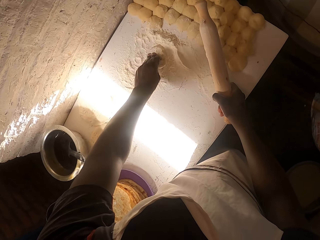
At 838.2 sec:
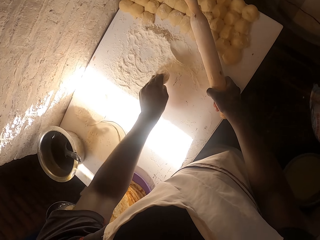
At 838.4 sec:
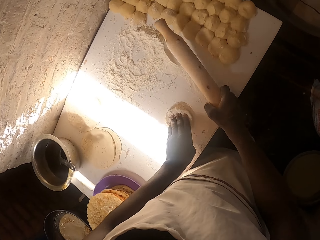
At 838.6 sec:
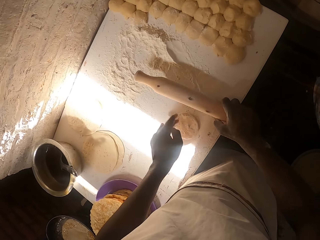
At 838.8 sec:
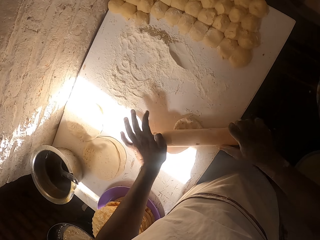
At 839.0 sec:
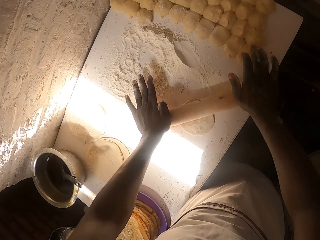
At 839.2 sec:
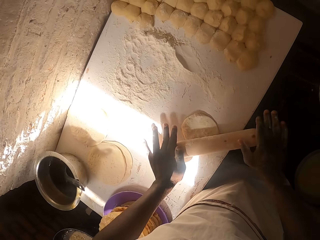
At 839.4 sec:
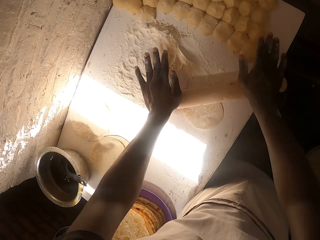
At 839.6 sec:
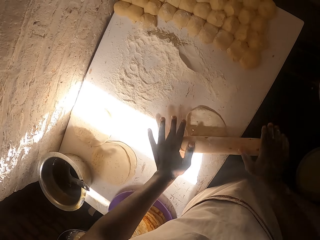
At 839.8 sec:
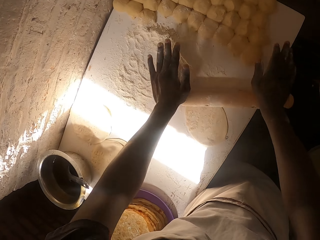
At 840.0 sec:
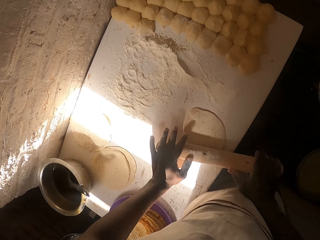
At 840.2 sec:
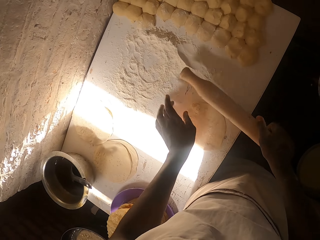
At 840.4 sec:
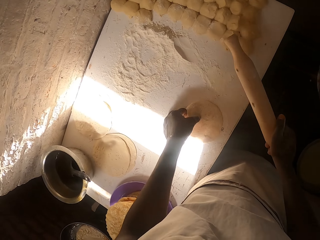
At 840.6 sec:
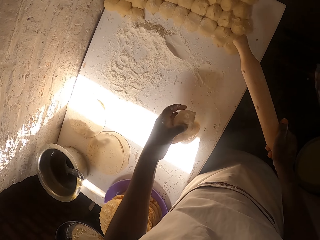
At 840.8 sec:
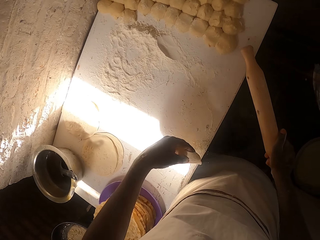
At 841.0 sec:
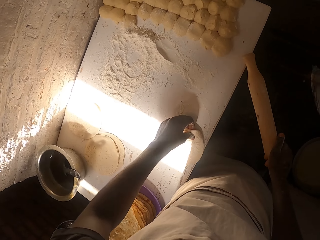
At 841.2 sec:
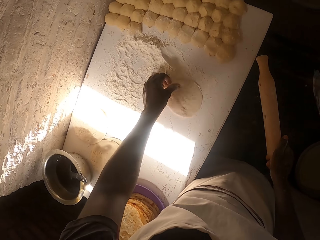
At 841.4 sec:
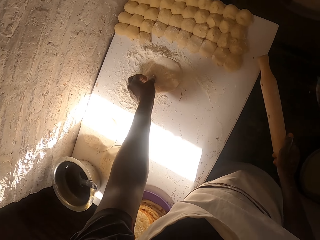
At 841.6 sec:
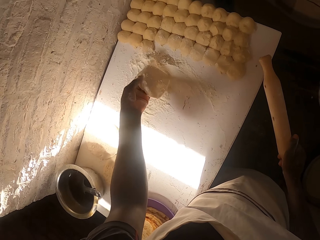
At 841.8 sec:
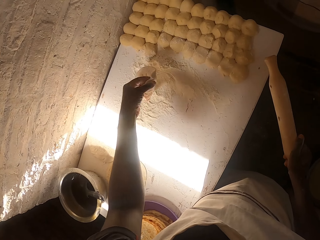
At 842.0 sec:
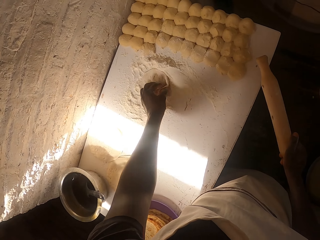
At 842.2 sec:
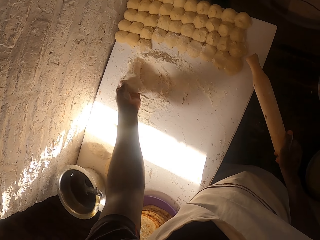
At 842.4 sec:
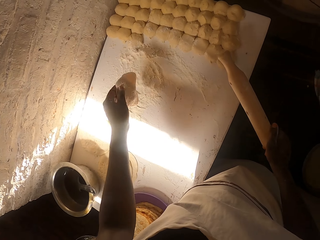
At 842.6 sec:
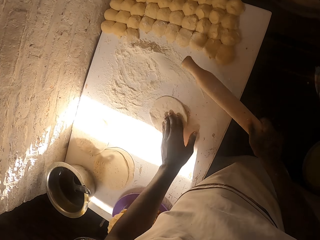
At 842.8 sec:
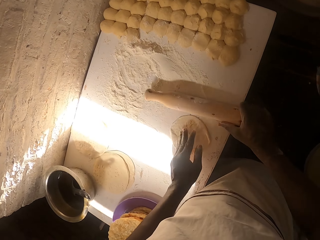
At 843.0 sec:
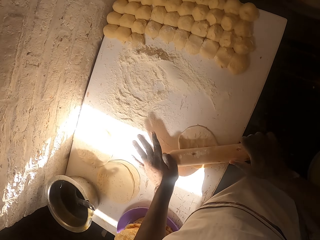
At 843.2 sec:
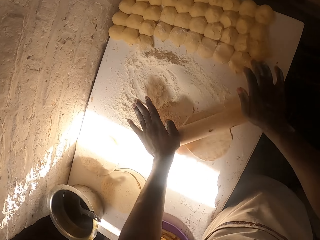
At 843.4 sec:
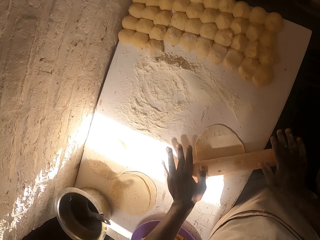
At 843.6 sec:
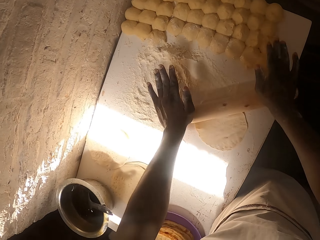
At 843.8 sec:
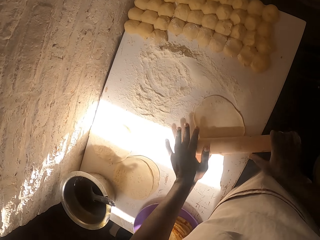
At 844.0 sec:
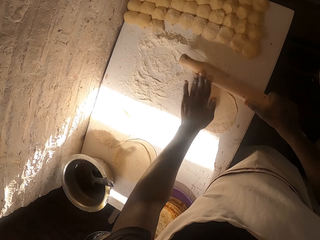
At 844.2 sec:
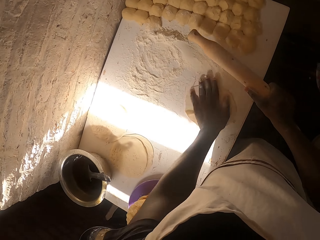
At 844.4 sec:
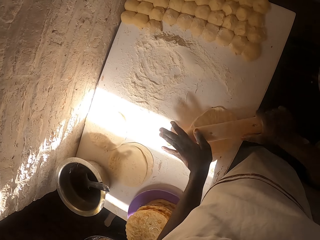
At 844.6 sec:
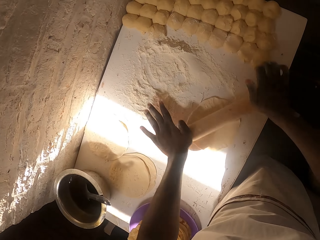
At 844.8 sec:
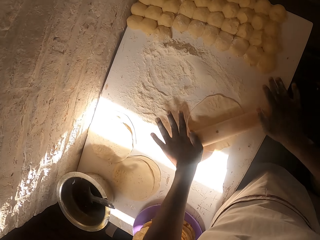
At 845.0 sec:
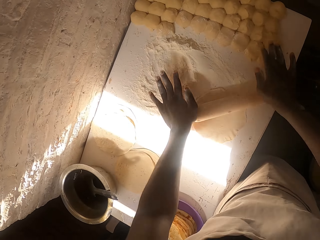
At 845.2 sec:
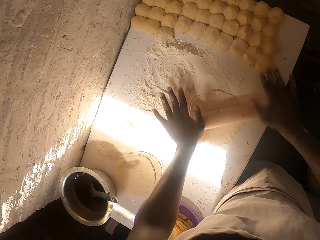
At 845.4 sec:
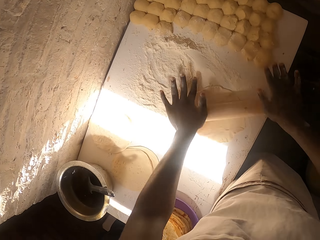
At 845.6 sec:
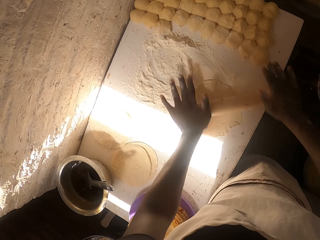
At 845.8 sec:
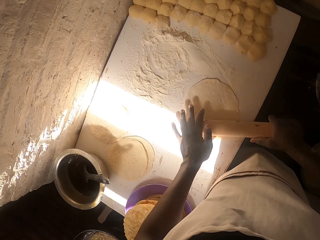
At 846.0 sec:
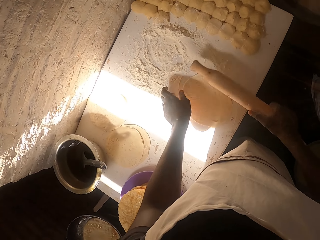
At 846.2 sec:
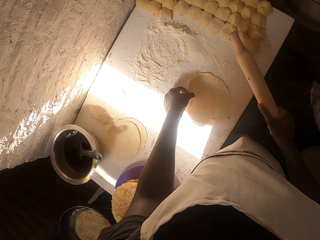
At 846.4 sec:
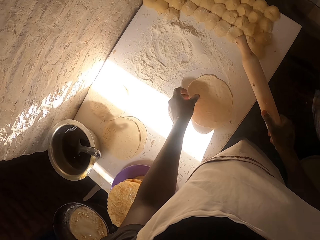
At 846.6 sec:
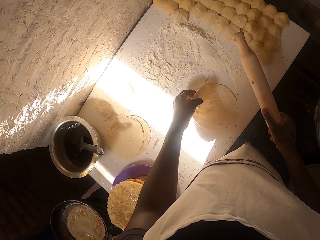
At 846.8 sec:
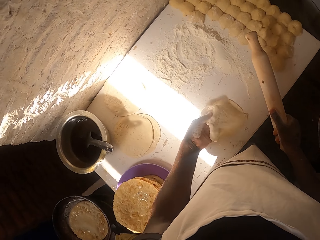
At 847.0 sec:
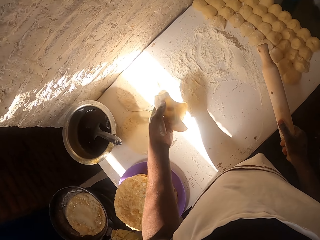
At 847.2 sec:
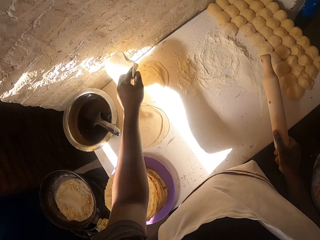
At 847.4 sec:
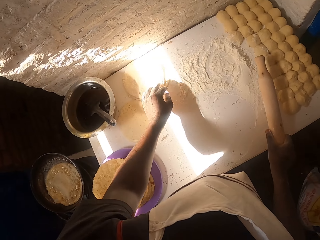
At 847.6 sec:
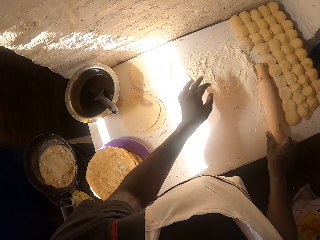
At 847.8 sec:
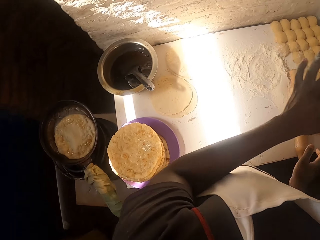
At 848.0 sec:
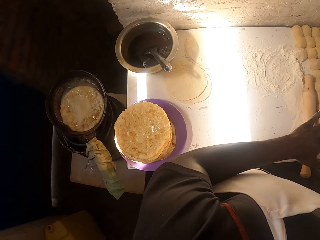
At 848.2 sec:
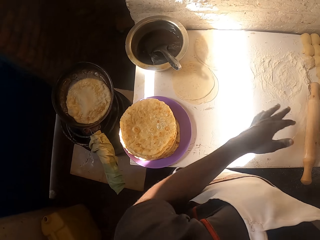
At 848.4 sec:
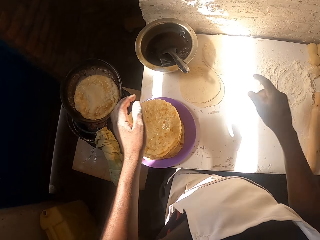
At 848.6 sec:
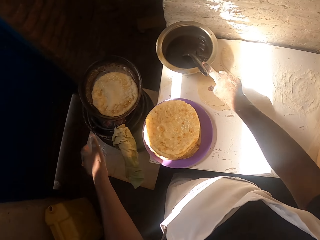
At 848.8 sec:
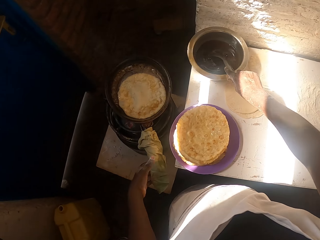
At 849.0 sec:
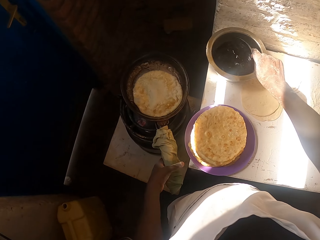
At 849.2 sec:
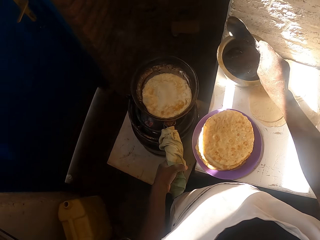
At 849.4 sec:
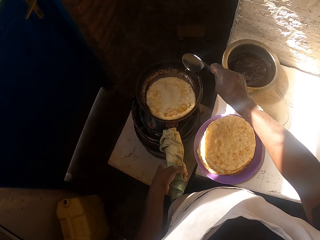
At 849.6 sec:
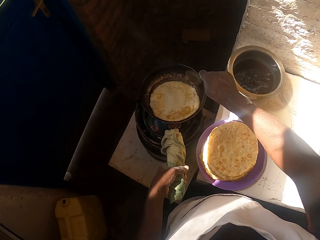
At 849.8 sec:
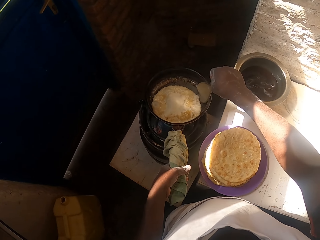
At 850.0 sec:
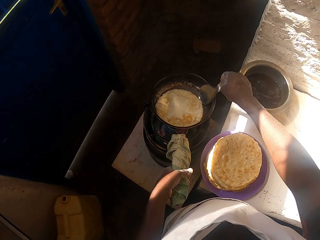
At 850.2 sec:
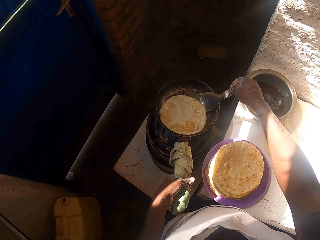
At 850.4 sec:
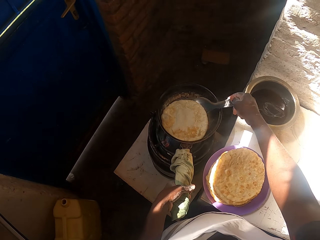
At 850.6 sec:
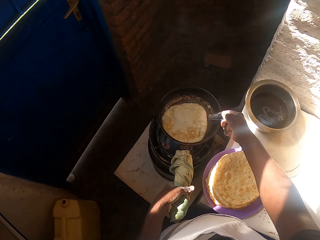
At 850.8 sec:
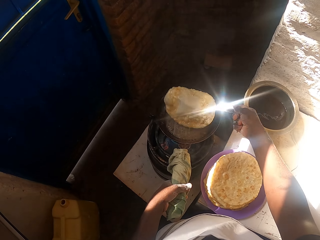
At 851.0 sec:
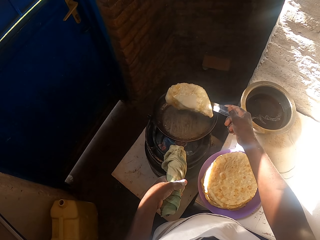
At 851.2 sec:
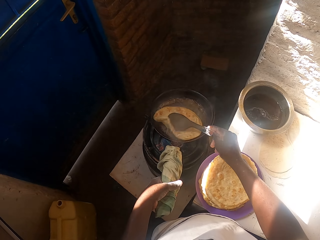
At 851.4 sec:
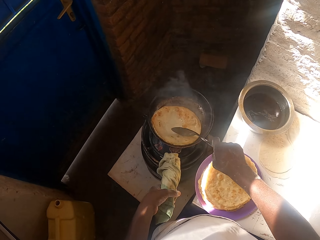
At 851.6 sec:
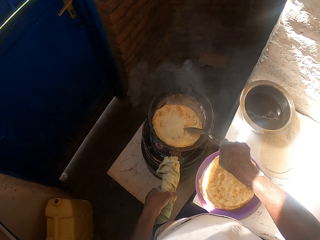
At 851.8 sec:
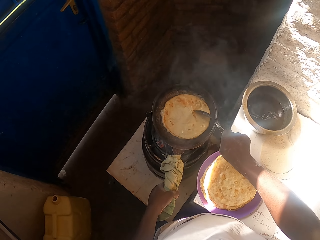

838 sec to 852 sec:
The camera wearer puts the dough on the smooth surface. They flatten the dough with the rolling pin. They pass the dough through the flour. They flatten the dough with the rolling pin. They place the flattened dough on the table. They place the rolling pin on the table. They take the serving spoon from the cooking pot. They hold the pan with the left hand. They turn the chapati in the pan.

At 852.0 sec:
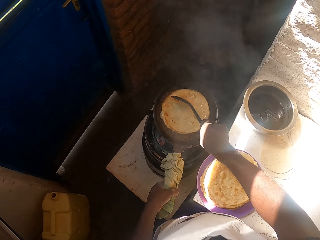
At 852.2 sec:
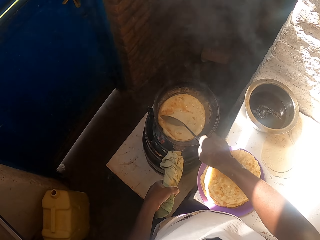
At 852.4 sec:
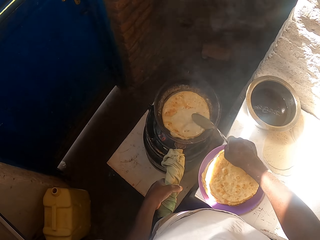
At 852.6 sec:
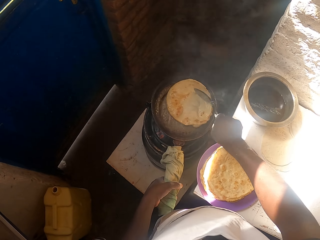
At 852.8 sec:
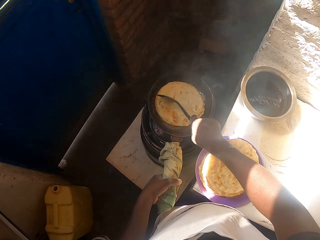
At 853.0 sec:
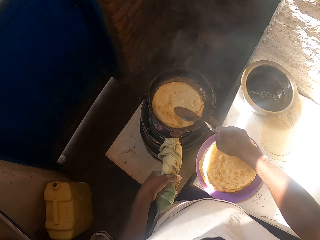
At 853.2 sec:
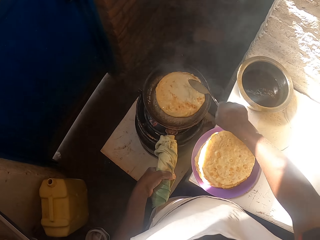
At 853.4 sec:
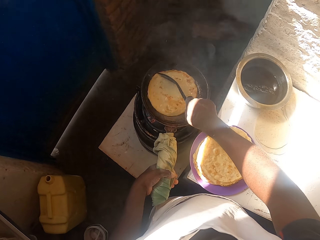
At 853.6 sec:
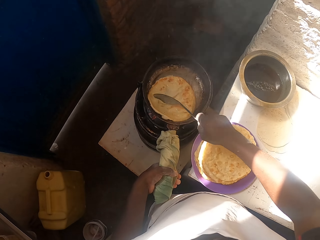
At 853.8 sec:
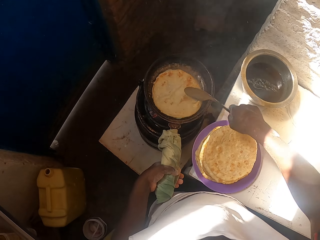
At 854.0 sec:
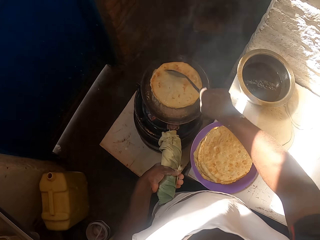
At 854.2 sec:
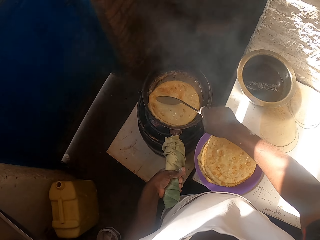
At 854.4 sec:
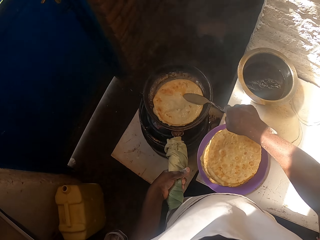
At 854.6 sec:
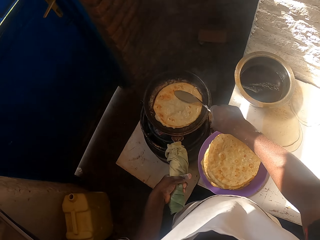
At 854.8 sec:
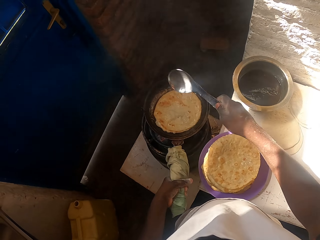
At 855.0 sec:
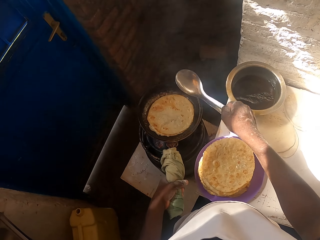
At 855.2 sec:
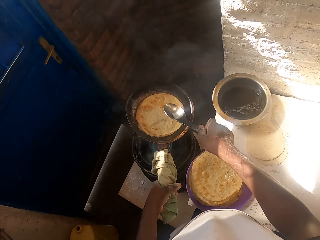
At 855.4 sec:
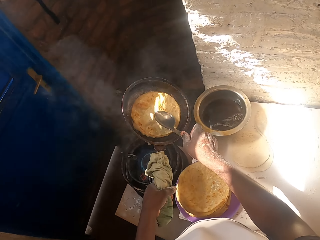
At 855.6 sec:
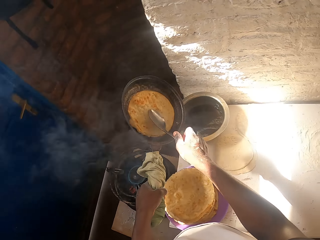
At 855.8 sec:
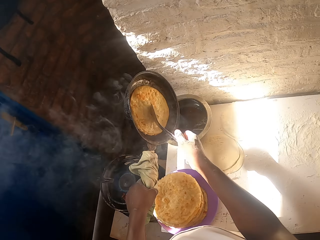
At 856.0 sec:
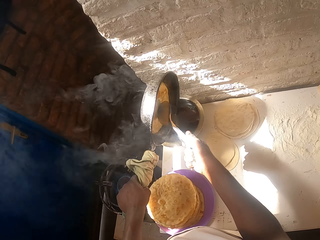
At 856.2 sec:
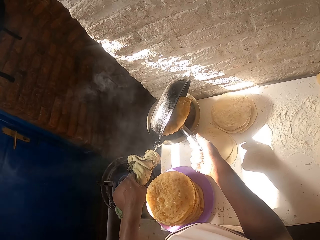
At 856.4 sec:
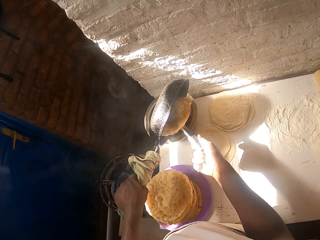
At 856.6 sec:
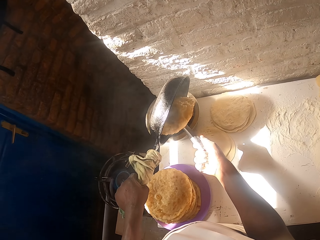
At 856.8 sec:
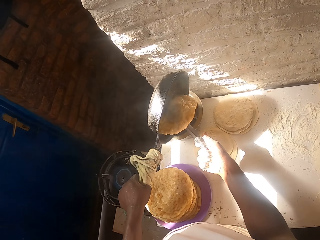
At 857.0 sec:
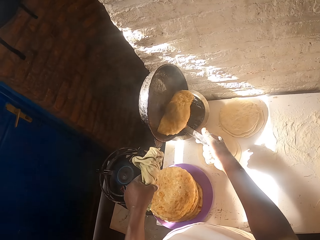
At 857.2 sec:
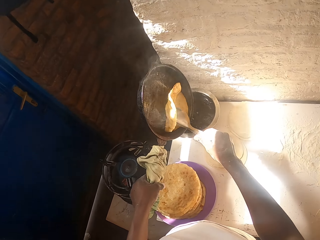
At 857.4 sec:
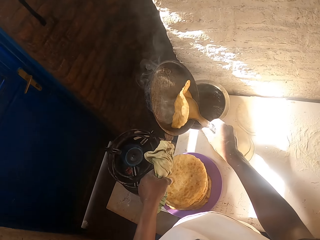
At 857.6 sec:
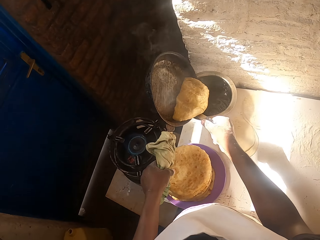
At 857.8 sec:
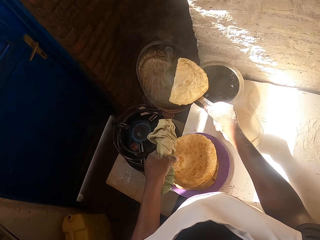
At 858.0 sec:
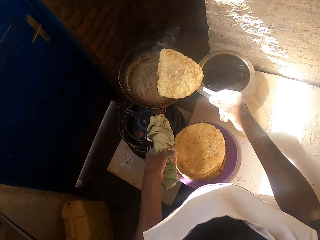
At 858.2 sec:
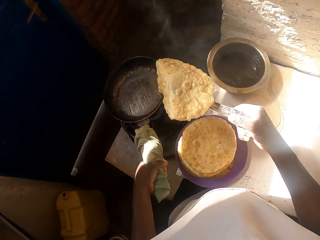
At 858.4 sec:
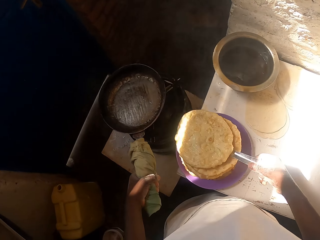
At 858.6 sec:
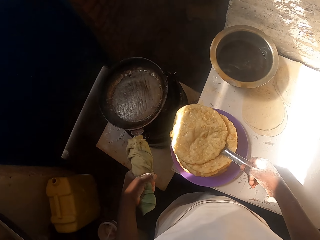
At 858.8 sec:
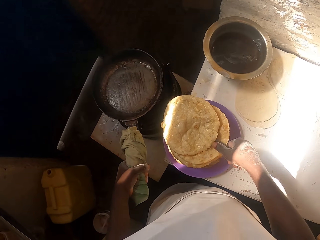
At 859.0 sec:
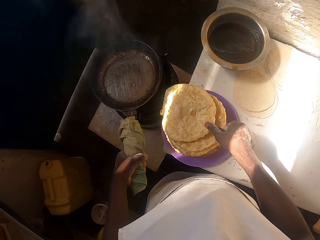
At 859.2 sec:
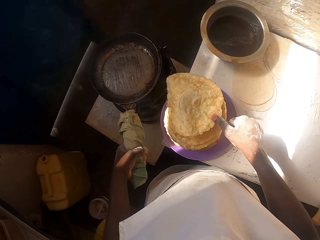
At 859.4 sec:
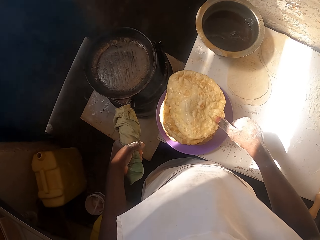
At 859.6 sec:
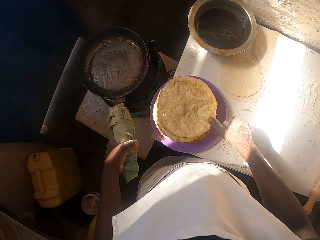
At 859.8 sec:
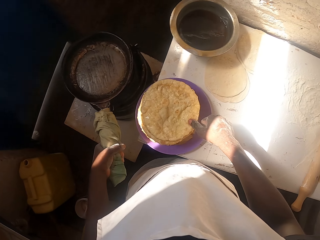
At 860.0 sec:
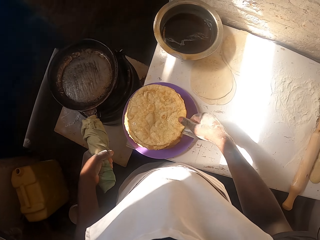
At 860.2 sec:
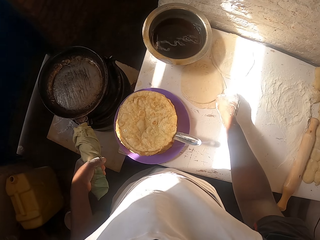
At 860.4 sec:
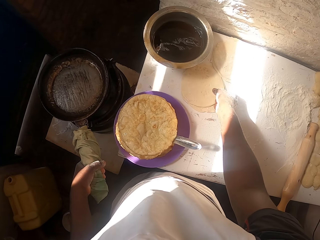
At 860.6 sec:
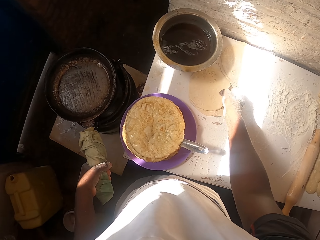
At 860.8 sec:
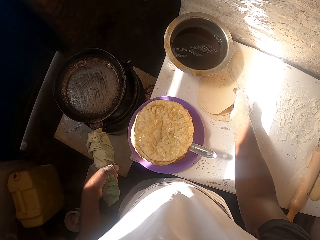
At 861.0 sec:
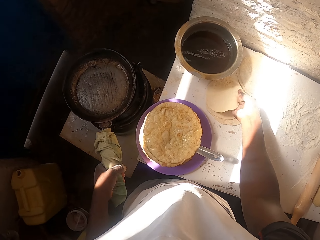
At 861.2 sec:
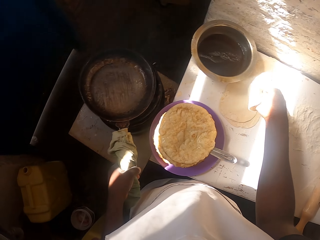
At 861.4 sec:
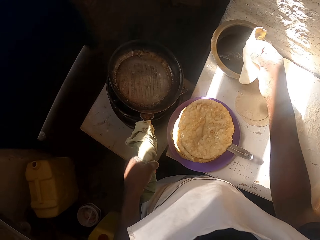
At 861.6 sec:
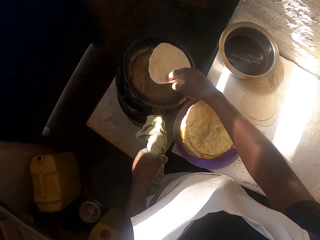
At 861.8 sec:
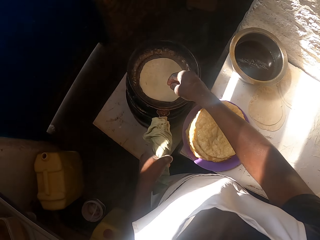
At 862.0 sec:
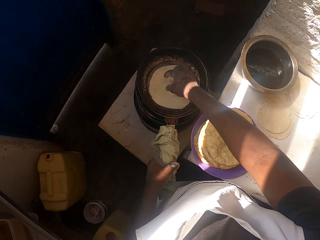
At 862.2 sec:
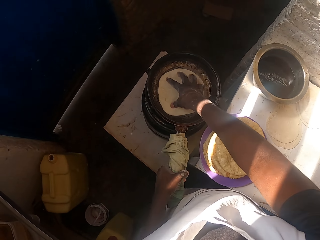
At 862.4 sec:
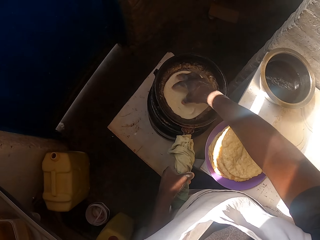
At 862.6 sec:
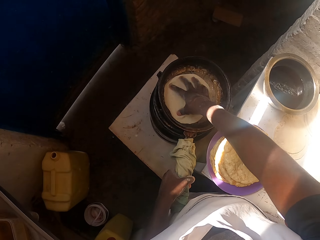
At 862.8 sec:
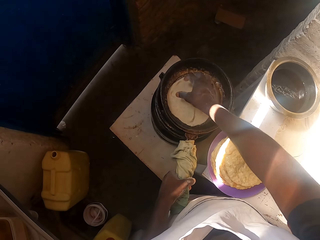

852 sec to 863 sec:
The camera wearer cooks. They pour cooking oil in the cooking pot. They lift the pan. They place the pan on the gas stove. They place the chapati on a plate. They take a dough. They drop the dough in the pan. They move the dough in the pan. They press the dough in the pan.
